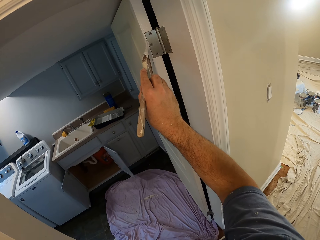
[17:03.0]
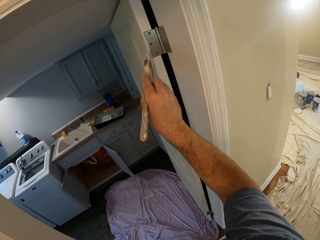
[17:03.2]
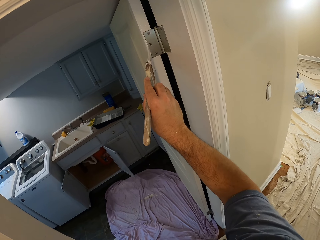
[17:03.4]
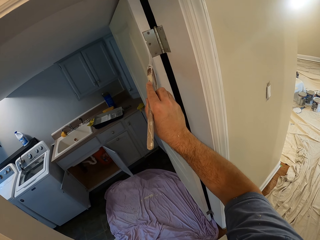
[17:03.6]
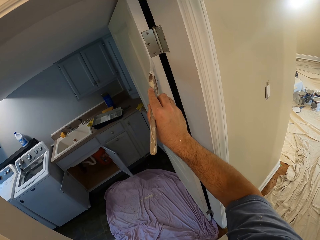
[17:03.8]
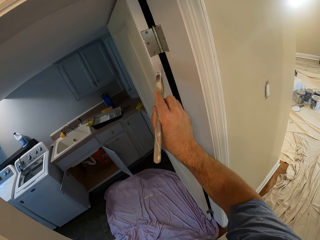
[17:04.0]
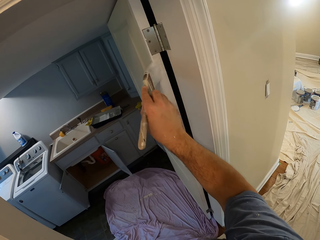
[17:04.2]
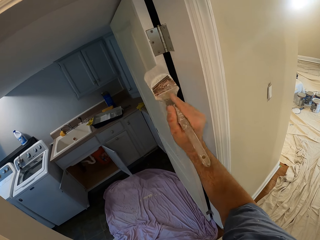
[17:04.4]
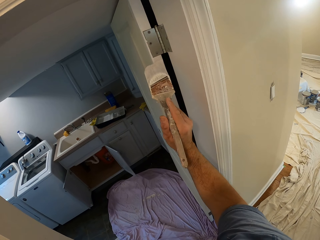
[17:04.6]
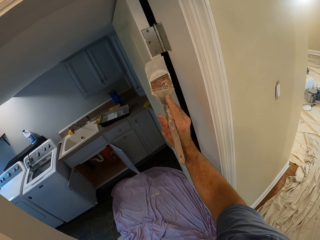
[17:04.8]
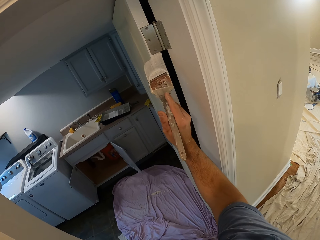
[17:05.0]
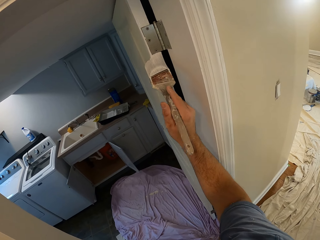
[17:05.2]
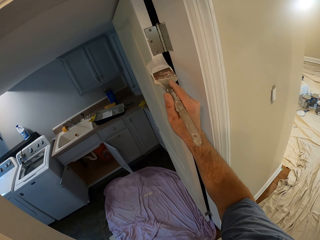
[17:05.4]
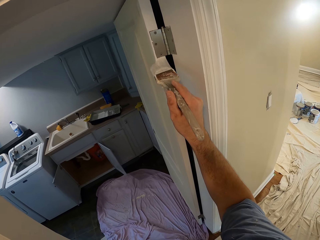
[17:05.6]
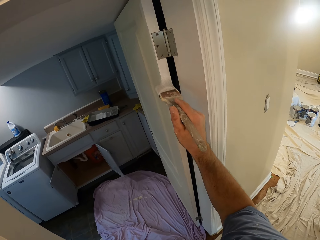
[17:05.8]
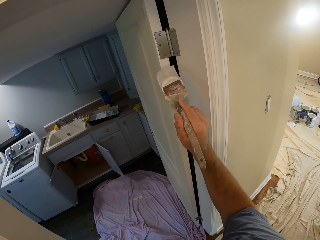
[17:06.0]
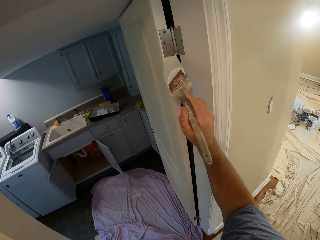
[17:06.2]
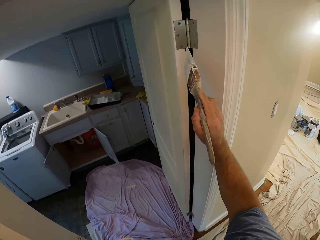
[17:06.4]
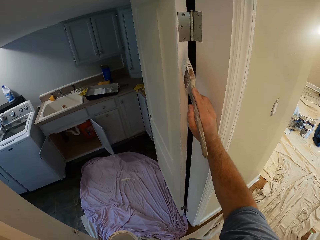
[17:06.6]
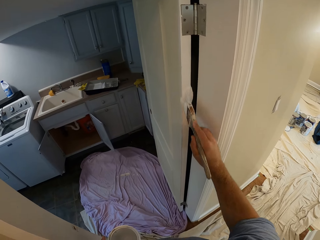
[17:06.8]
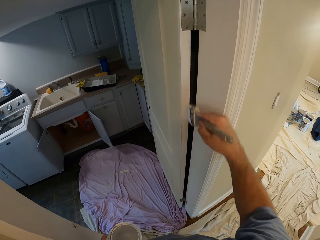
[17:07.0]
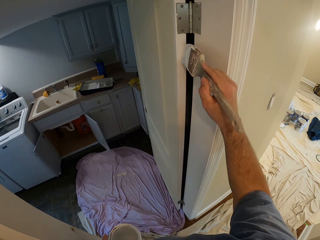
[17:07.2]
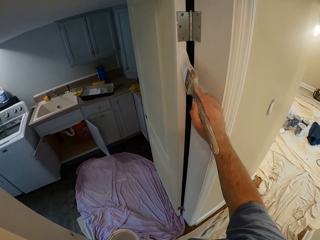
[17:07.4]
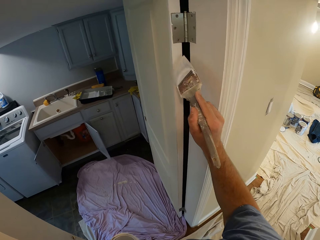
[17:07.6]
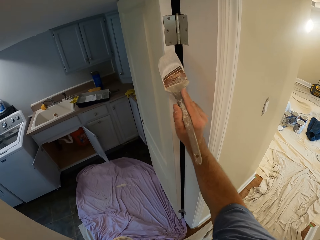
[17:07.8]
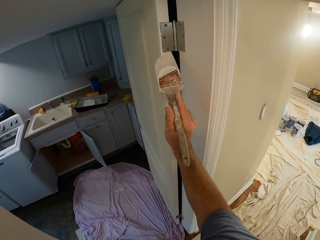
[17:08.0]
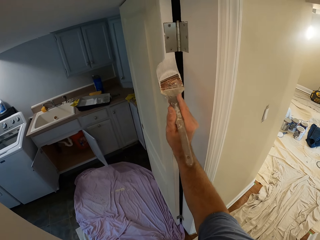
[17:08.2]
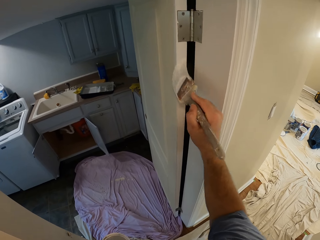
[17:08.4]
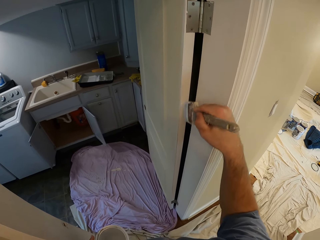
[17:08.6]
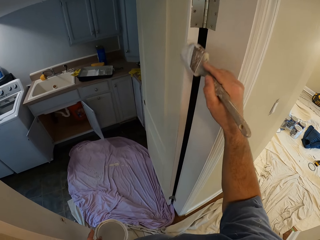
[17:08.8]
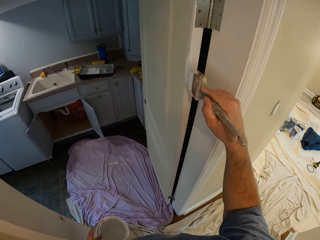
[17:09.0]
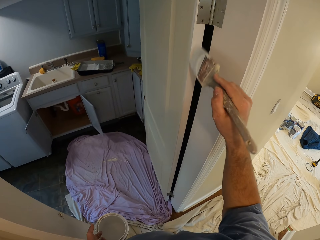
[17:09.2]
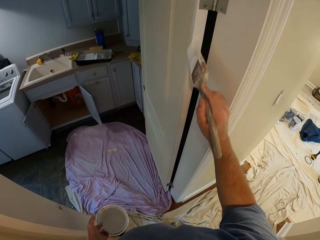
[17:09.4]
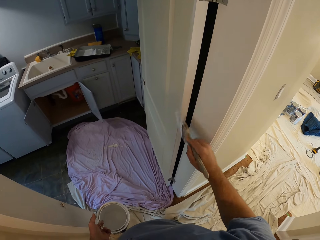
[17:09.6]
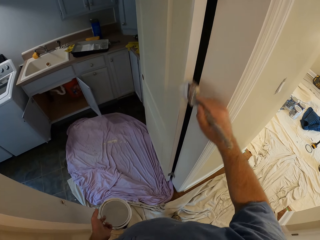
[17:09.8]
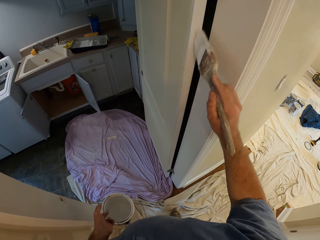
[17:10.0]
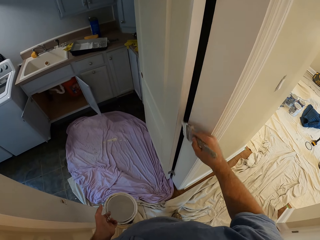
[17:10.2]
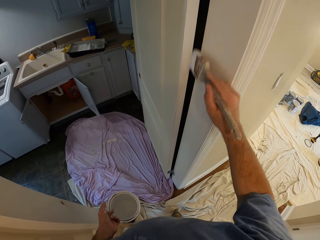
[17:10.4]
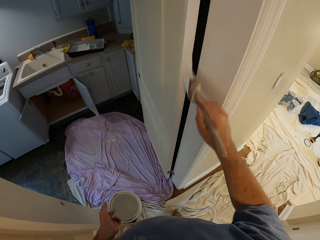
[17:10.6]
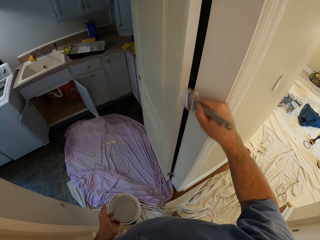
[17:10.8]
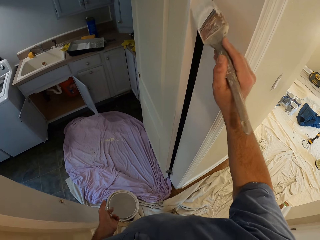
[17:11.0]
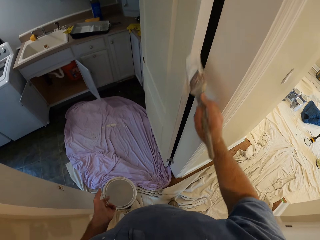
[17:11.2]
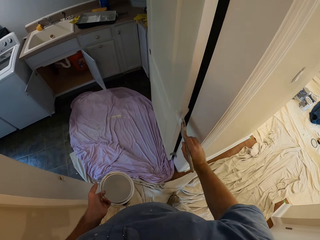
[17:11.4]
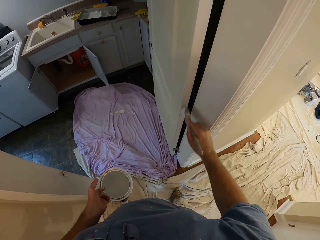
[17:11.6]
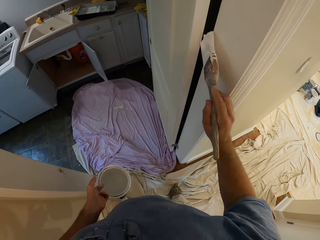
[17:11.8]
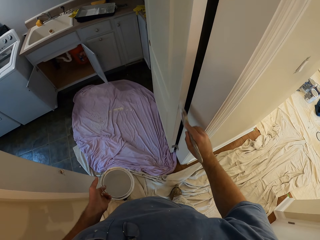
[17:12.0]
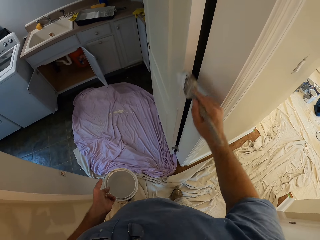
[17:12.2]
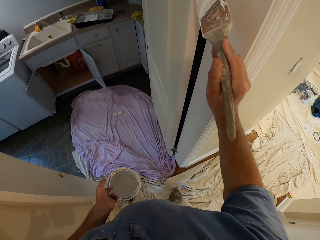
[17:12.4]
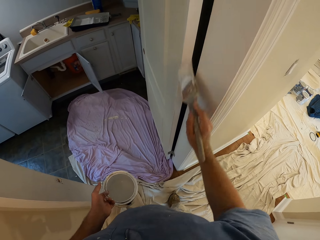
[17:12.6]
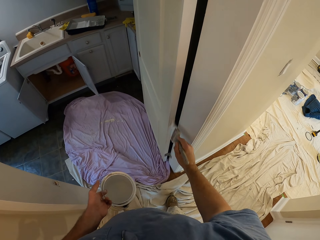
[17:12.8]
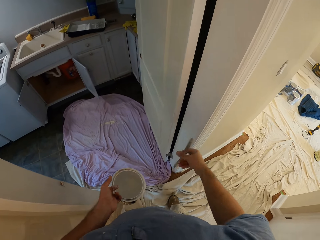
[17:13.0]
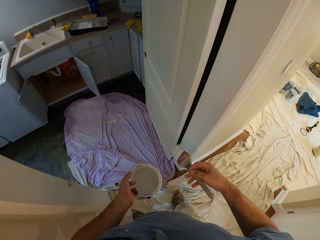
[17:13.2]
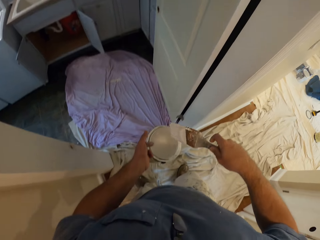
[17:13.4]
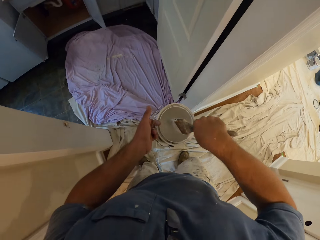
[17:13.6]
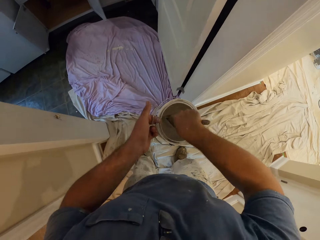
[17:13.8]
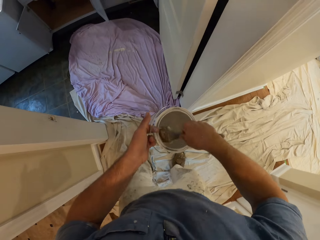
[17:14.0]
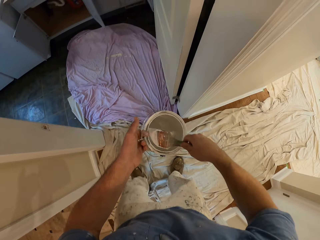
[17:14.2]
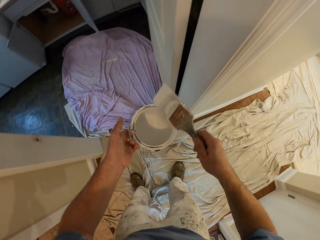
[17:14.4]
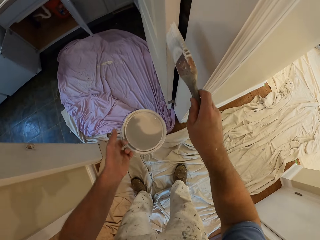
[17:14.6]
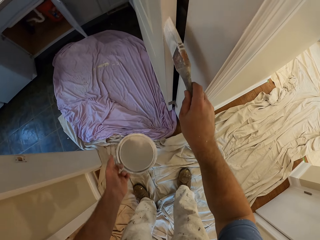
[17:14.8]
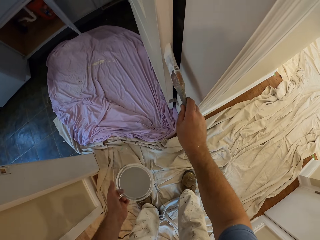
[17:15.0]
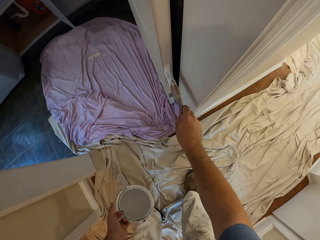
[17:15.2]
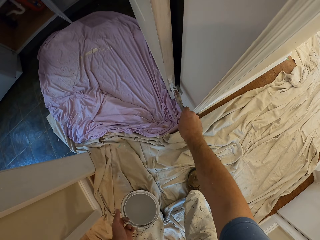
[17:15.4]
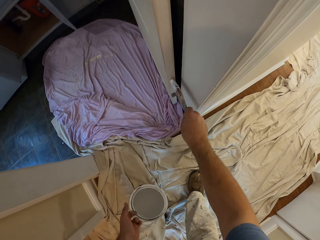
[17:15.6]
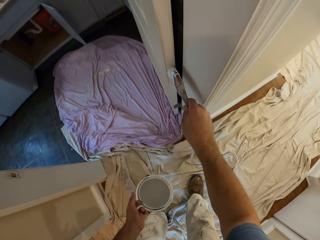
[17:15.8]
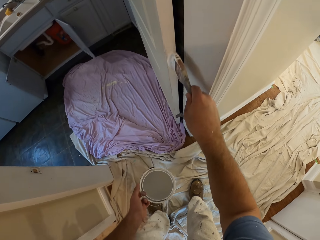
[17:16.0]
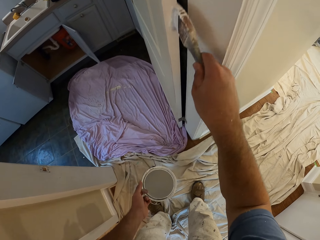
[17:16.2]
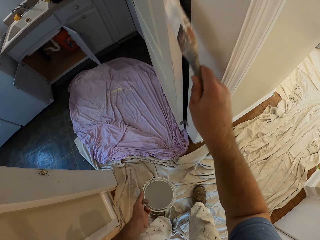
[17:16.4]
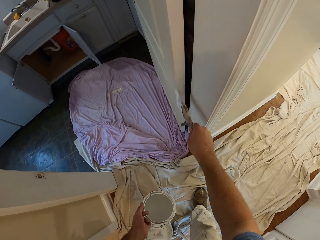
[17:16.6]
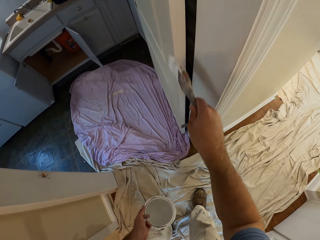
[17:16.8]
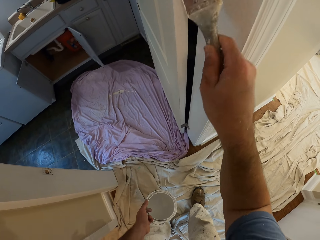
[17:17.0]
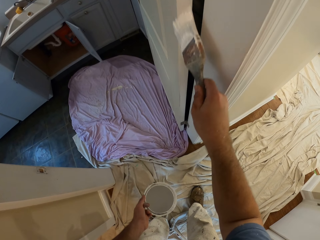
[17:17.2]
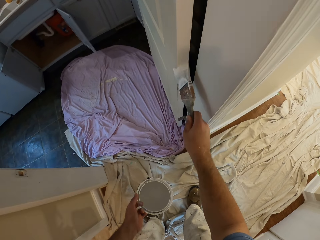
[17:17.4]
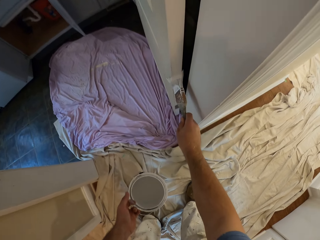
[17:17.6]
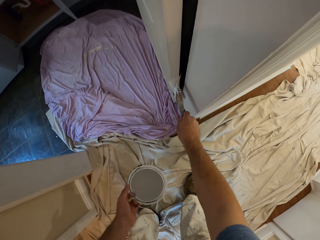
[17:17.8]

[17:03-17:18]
The camera wearer inserts the paint brush into the paint container. He removes his paint brush from the paint container. He paints the kitchen door with the paint brush in his right hand.

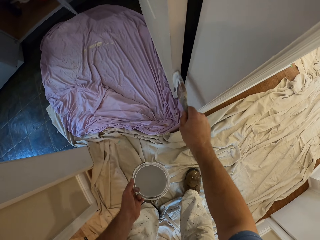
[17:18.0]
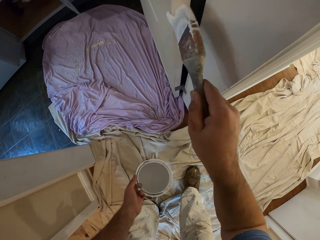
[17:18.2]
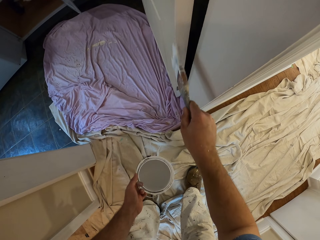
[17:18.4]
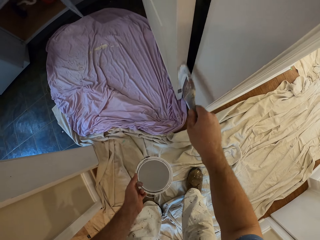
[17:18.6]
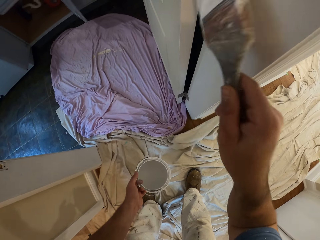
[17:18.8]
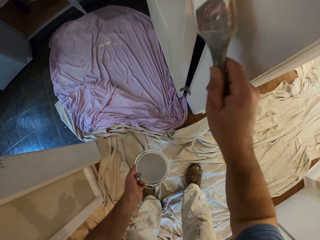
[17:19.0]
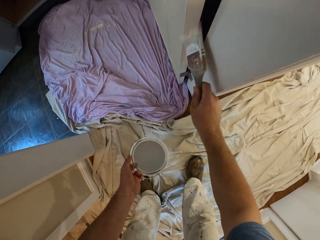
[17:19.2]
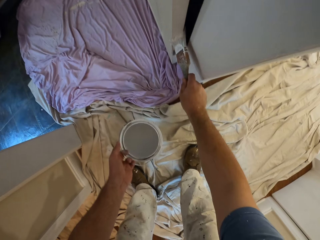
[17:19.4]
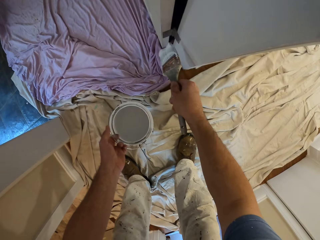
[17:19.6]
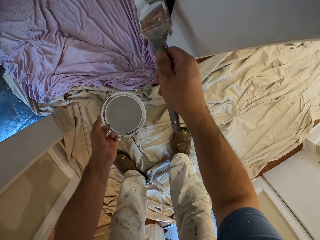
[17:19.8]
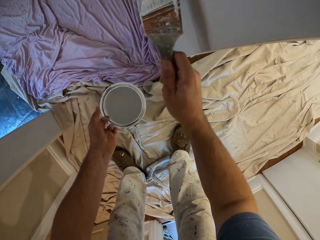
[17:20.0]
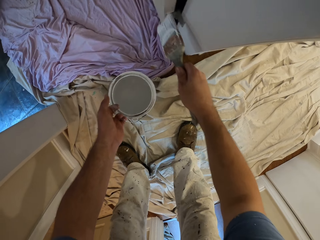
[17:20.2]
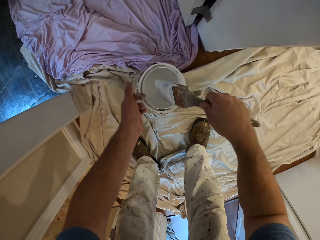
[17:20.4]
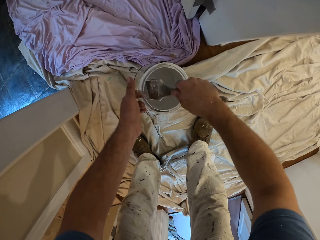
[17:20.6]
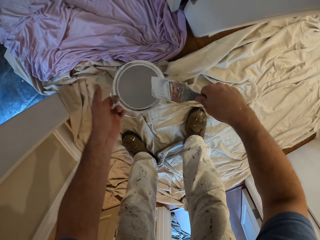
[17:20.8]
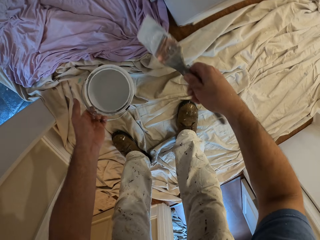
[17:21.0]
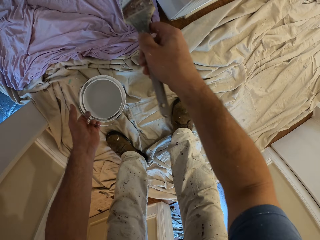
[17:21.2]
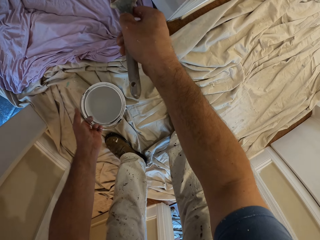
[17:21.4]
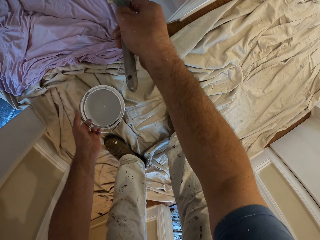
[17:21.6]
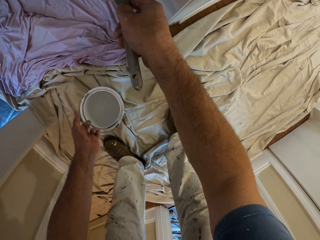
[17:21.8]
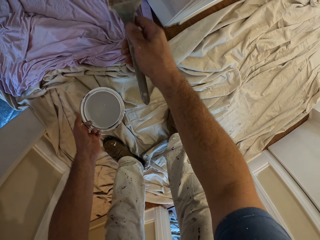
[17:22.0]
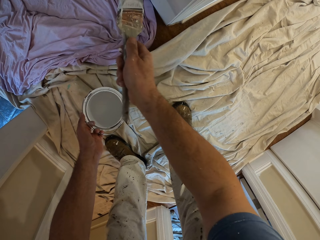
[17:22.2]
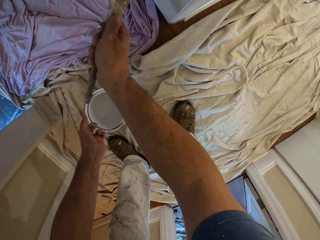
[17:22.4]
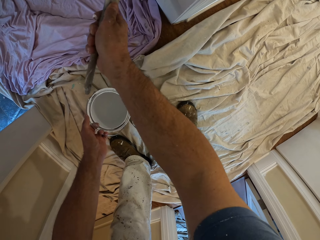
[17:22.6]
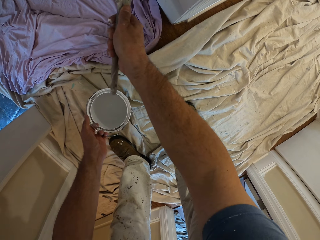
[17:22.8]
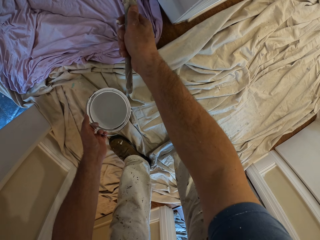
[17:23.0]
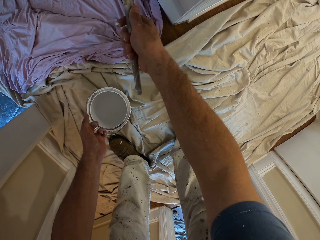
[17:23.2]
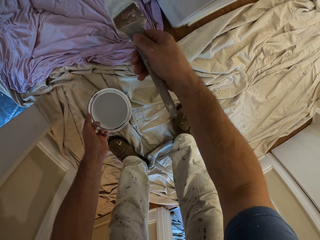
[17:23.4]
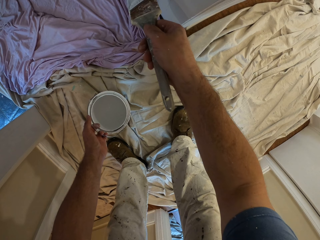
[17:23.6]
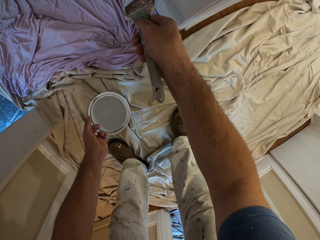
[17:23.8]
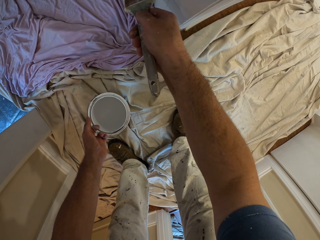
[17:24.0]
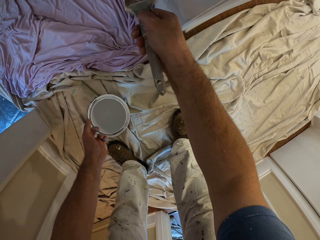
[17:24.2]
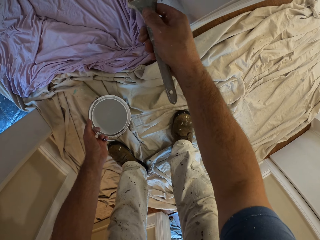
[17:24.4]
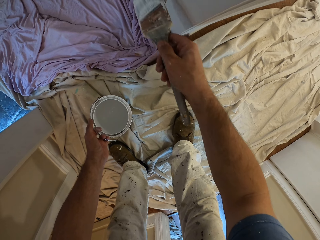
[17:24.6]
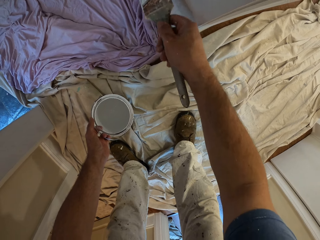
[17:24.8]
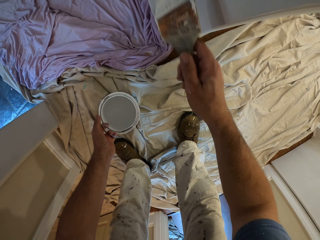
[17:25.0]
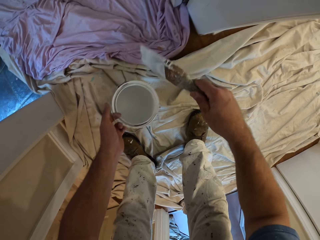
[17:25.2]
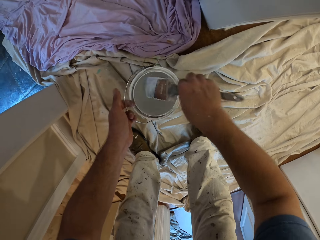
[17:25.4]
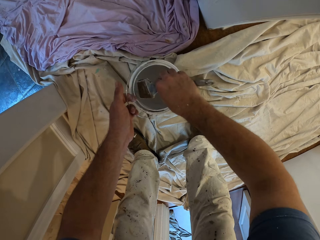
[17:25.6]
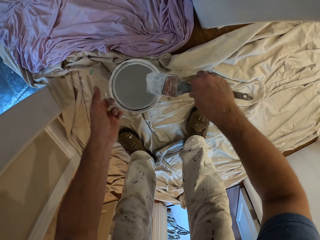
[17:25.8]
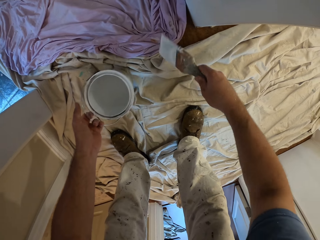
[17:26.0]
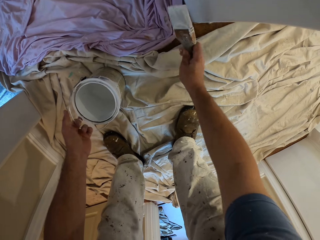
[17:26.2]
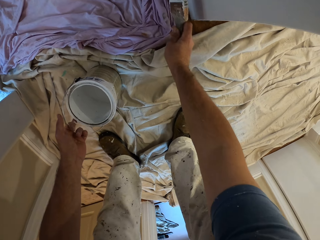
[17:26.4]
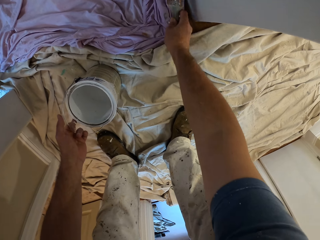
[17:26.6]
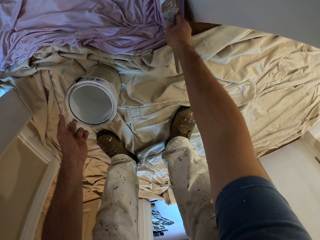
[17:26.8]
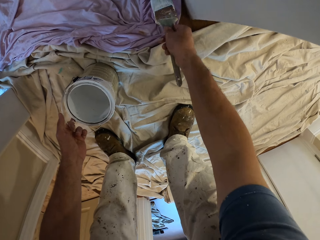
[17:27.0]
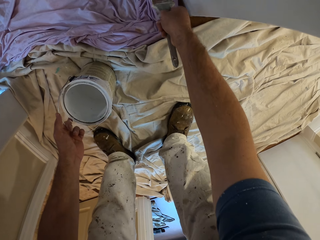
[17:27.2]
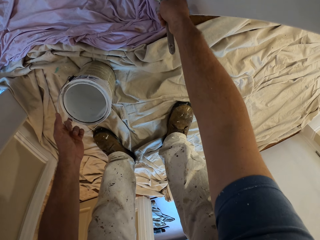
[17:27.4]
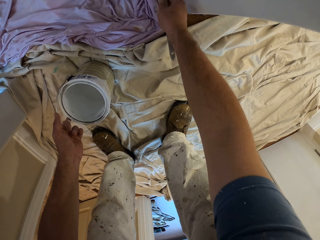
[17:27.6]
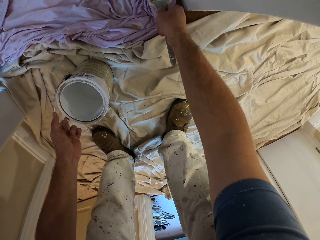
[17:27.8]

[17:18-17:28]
The camera wearer removes the paint brush from the kitchen door. He inserts the paint brush into the paint container. He removes the paint brush from the paint container. He paints the kitchen door with the paint brush in his right hand. He inserts the paint brush into the paint container. He removes the paint brush from the paint container. He paints the kitchen door with the paint brush in his right hand.
